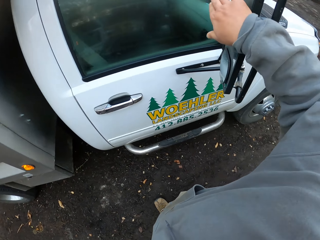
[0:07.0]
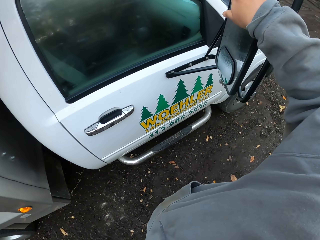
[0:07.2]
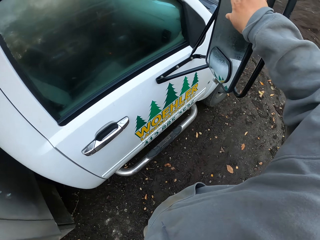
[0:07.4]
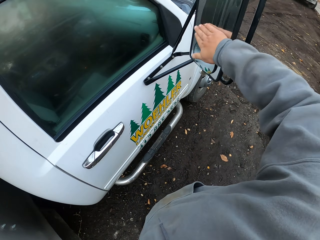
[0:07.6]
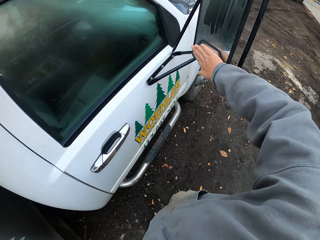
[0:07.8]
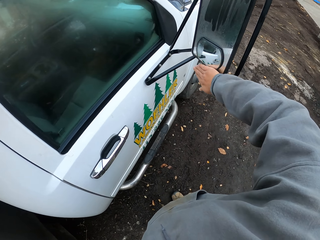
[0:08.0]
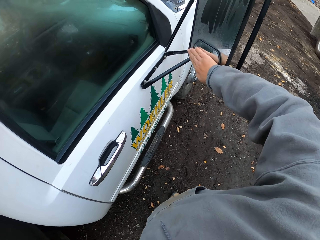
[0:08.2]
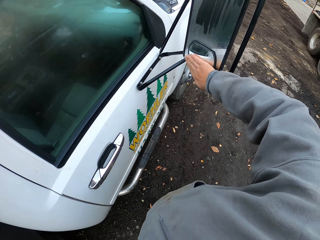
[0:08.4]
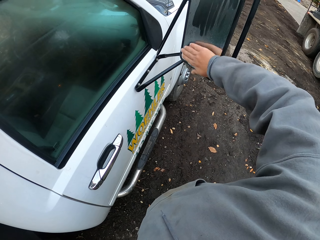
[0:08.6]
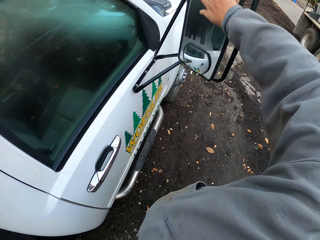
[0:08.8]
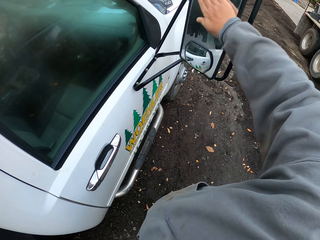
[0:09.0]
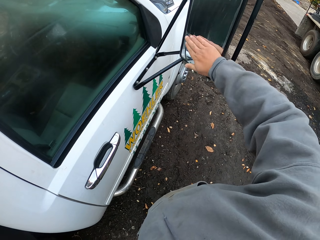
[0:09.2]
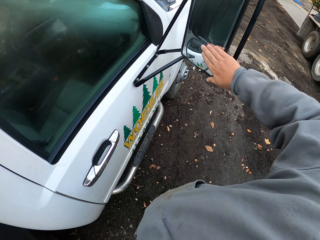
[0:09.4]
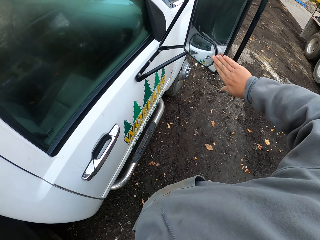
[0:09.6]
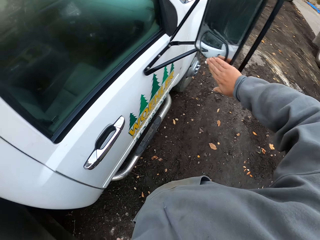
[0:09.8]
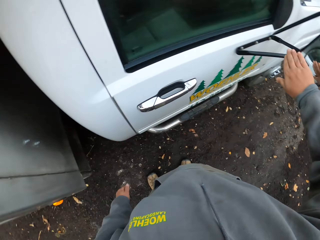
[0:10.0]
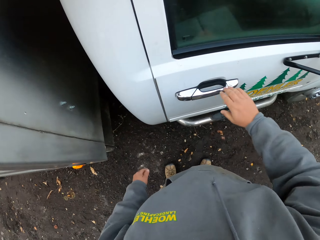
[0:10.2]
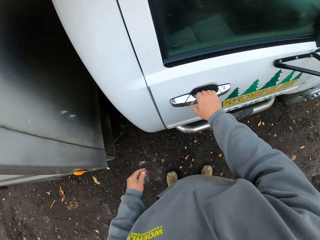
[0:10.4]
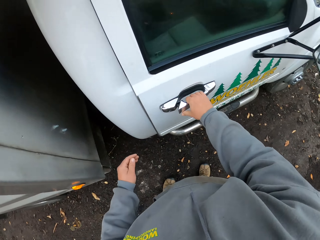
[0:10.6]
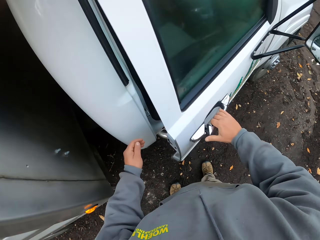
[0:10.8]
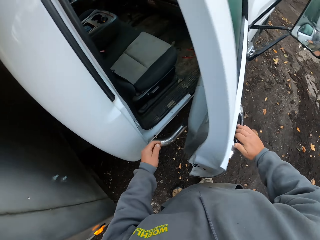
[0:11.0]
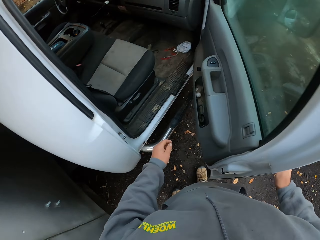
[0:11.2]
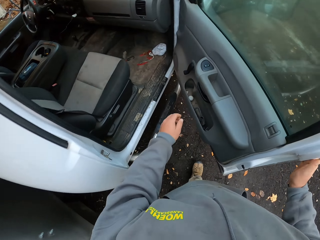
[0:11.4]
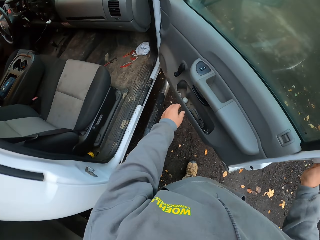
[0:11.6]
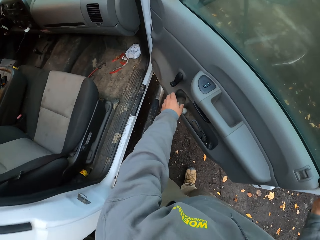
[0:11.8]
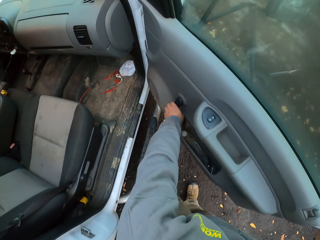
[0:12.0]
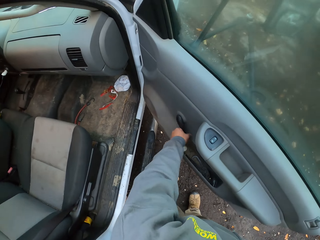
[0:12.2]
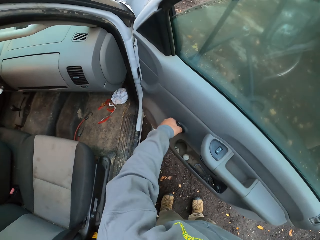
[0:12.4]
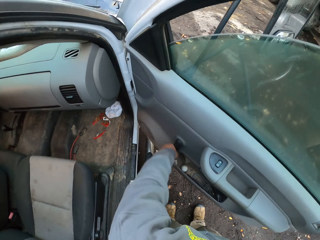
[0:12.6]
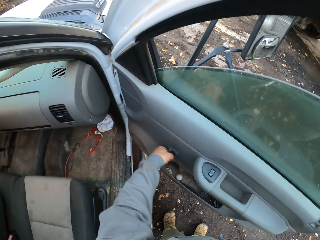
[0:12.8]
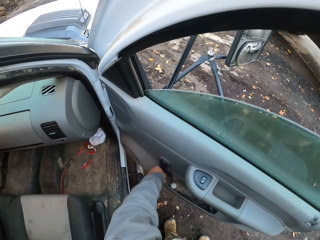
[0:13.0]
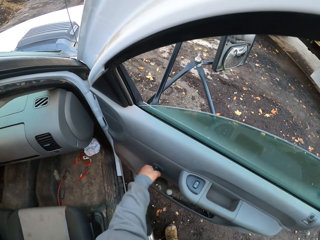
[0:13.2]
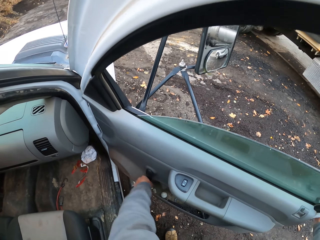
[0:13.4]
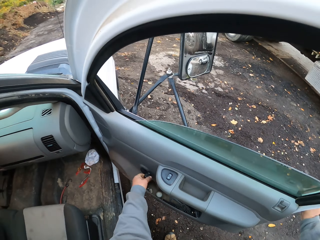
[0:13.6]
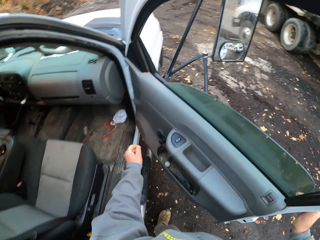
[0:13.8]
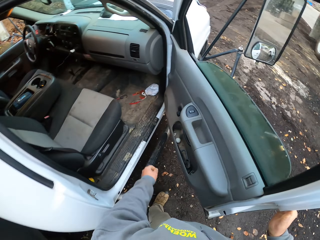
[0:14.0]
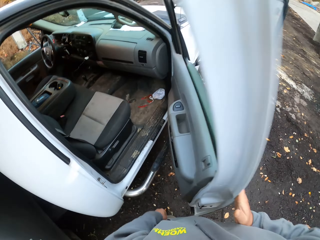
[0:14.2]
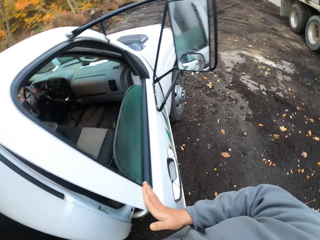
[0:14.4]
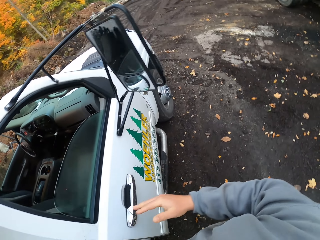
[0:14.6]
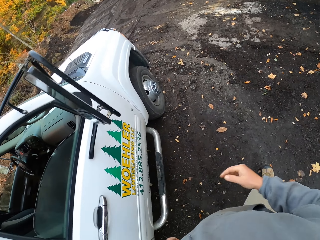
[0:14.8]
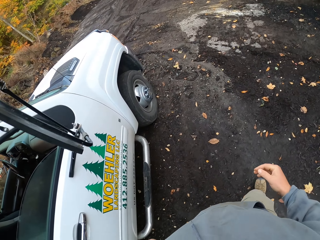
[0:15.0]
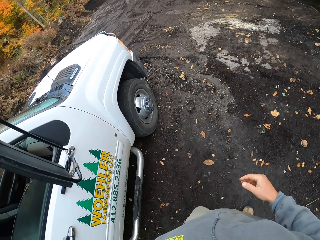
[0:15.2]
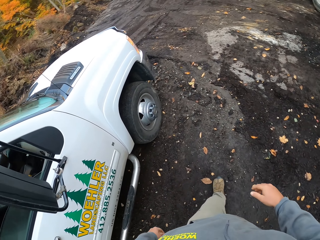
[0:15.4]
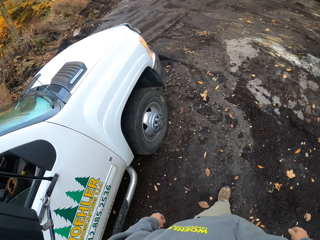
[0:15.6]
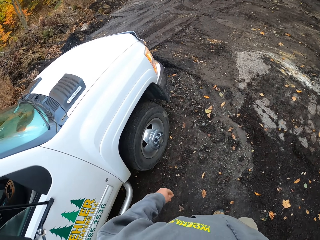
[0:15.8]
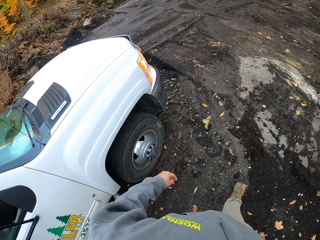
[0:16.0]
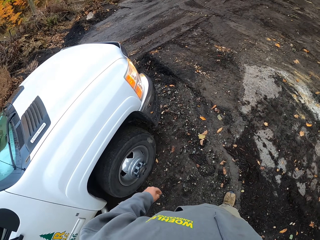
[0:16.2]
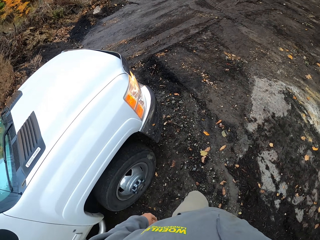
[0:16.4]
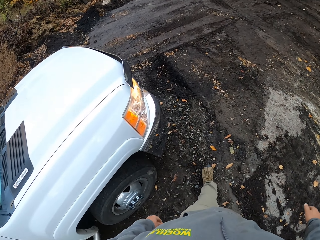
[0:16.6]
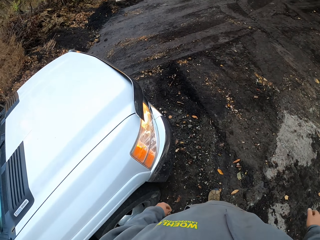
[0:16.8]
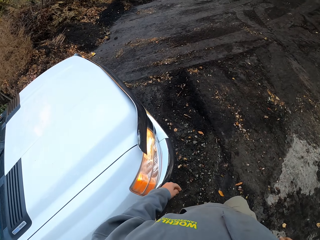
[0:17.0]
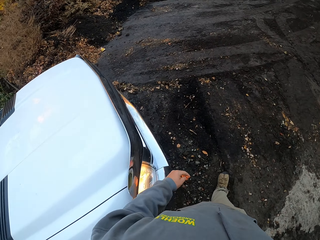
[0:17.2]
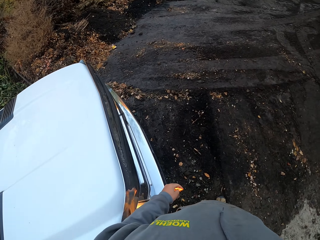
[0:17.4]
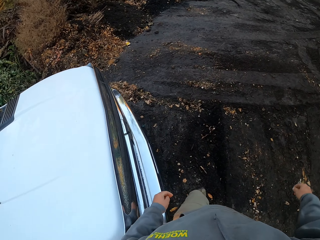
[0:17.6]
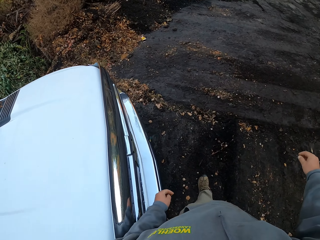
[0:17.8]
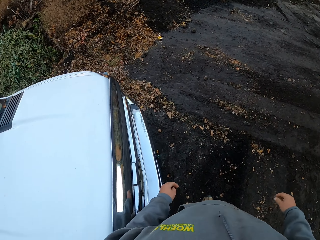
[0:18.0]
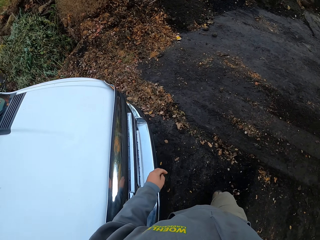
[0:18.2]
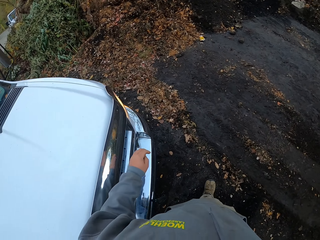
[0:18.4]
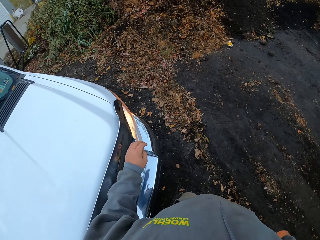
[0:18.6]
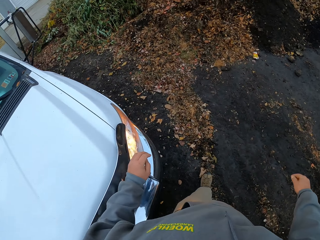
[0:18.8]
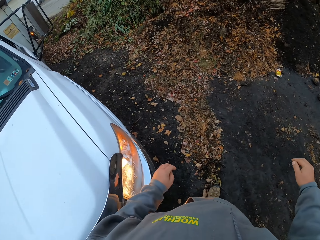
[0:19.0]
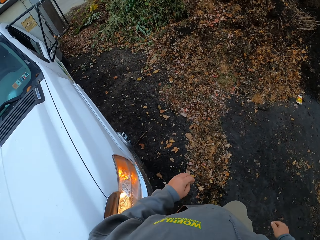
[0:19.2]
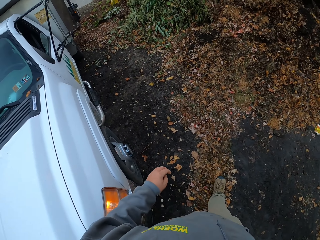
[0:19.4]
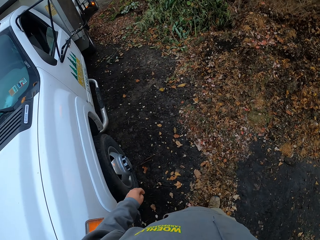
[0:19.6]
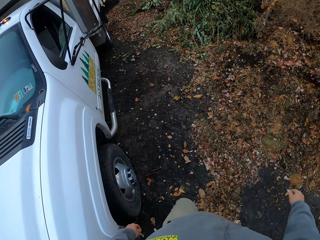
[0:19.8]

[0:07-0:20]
The camera wearer wipes the side mirror. They open a truck door, lower the truck mirror, and roll a handle. They close the truck door and open a car window. They walk around the truck towards the front.

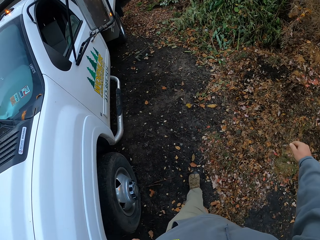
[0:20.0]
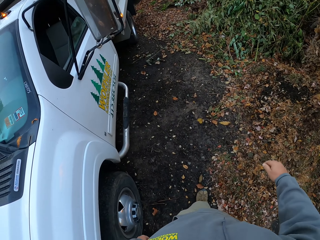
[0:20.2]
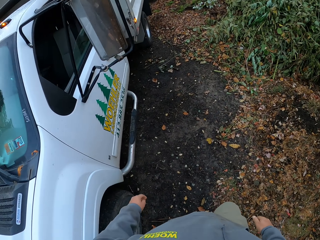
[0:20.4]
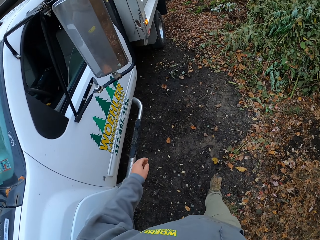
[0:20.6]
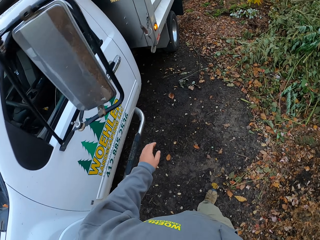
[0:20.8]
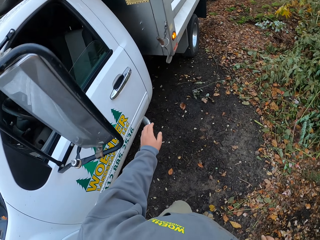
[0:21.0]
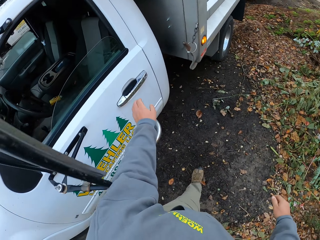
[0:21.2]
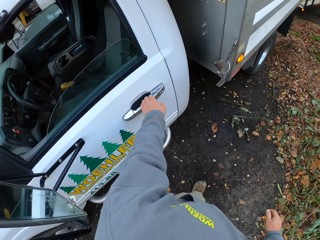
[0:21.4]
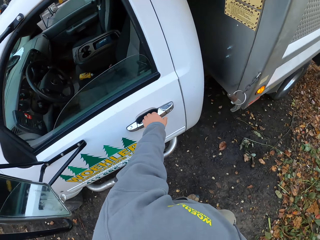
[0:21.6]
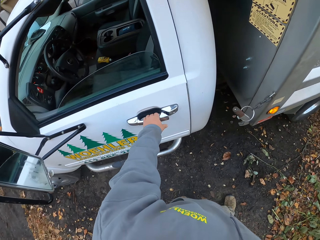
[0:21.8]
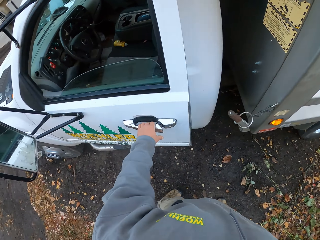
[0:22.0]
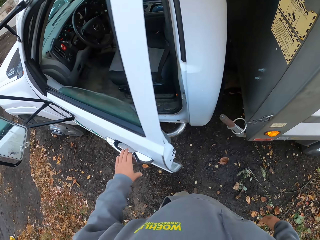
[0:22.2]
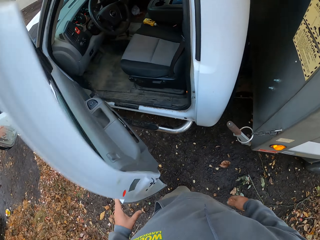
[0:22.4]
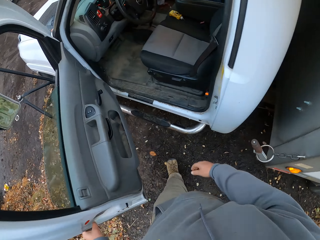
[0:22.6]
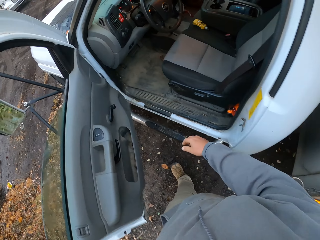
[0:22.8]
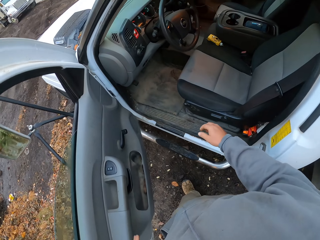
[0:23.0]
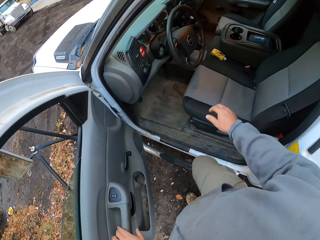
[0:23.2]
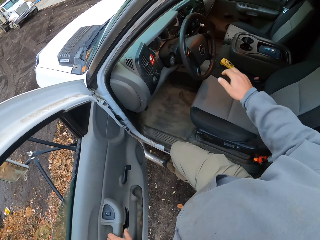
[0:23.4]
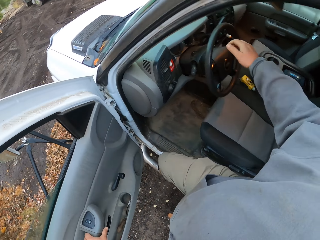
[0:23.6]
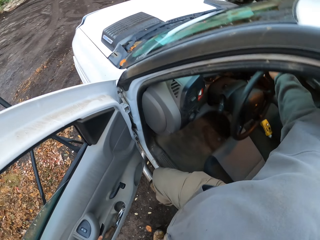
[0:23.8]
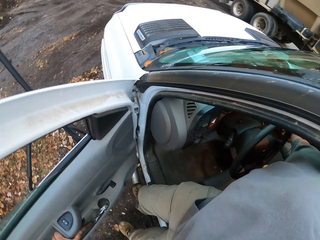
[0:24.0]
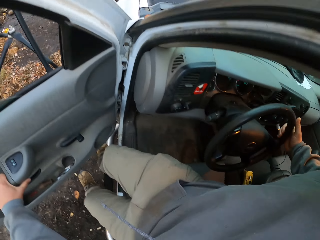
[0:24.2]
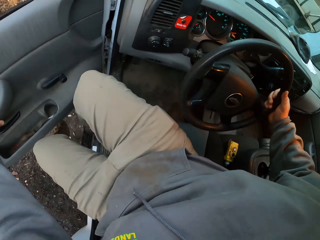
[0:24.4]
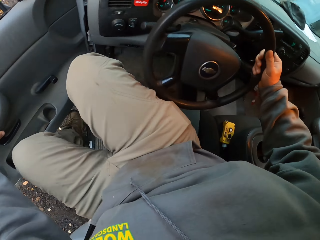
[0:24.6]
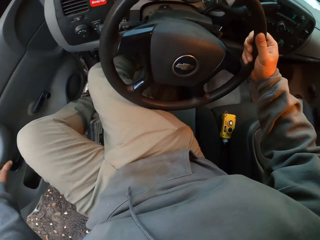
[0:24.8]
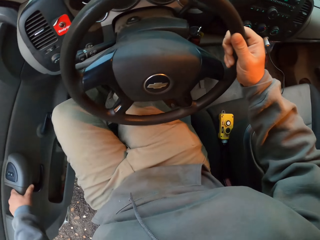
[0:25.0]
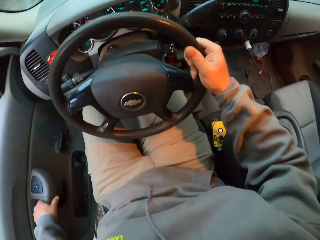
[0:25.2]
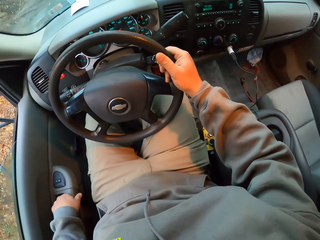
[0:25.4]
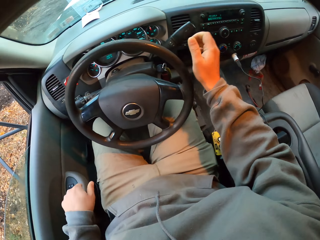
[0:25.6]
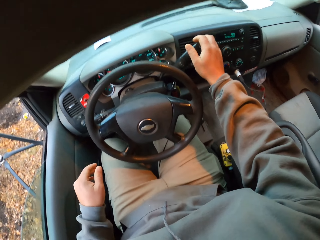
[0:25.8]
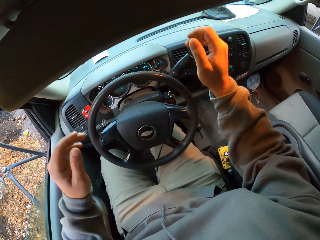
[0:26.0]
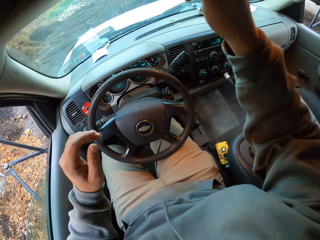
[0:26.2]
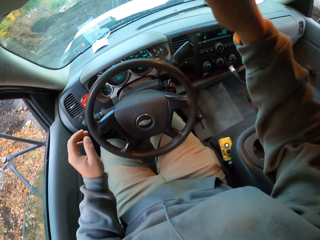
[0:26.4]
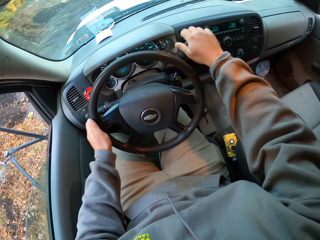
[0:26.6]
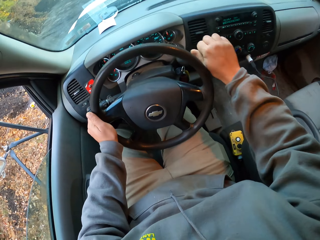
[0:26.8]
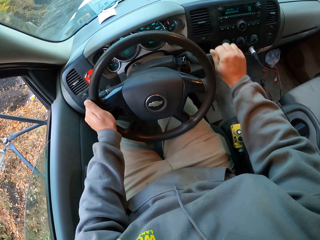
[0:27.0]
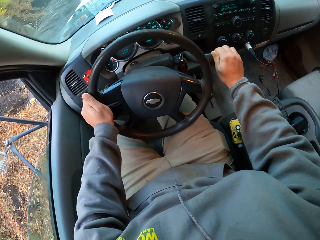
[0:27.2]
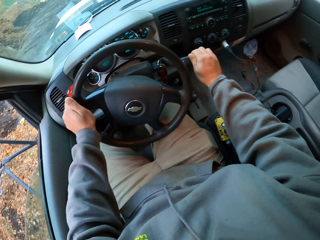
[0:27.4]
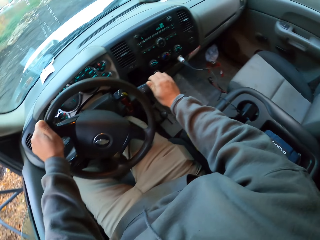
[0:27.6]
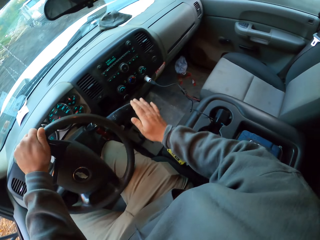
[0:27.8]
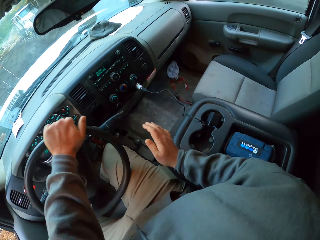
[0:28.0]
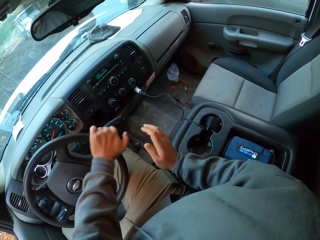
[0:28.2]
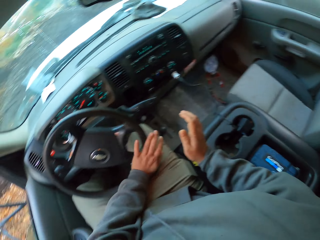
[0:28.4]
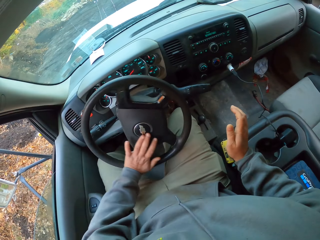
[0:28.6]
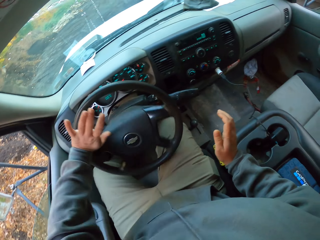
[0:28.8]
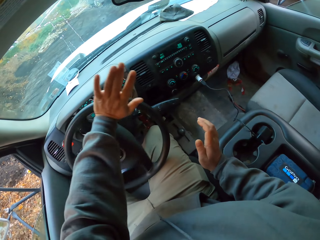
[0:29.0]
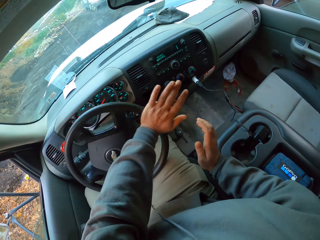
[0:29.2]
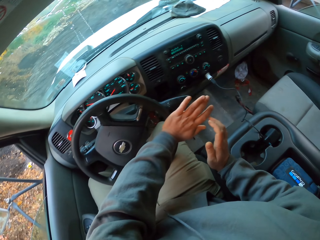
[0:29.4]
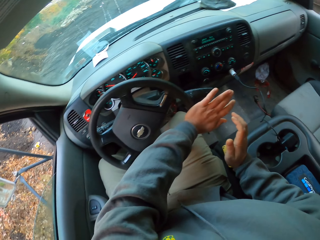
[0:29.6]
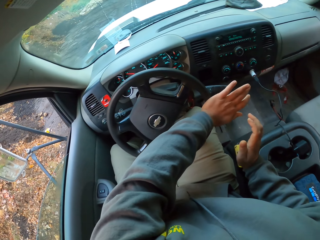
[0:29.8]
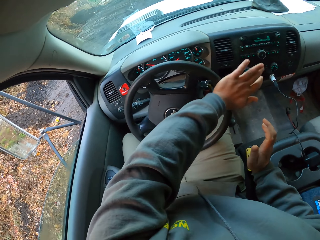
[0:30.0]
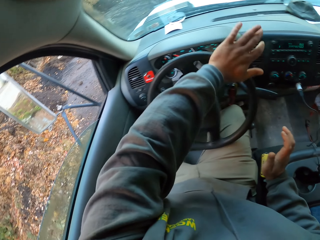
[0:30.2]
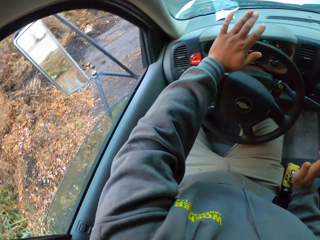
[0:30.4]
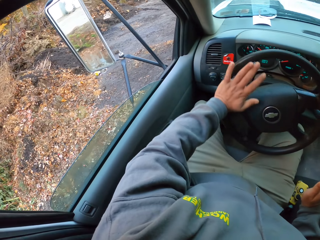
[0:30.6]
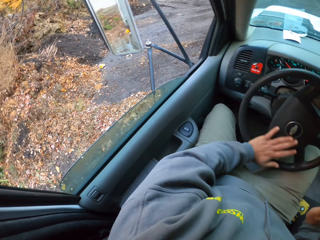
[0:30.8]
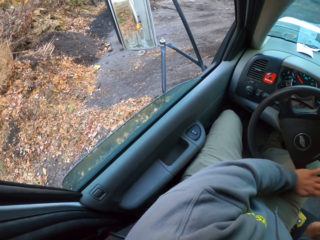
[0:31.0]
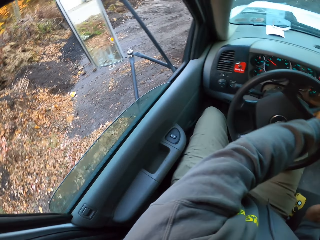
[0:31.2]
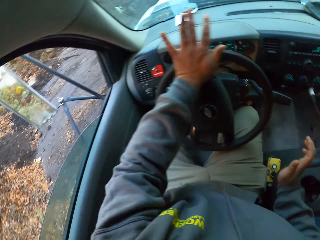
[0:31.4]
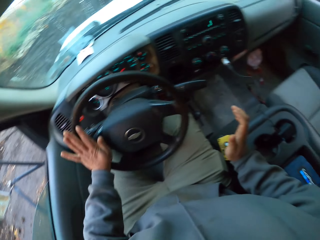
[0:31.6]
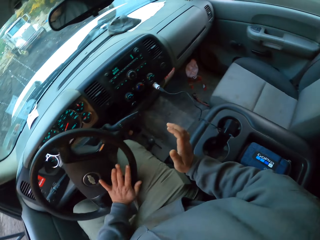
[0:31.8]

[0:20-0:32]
The camera wearer opens the truck door and enters into the truck. They close the car door and sit in the car. They raise a sun pad. They start the truck. They put the indicator on. They spin a steering wheel.
